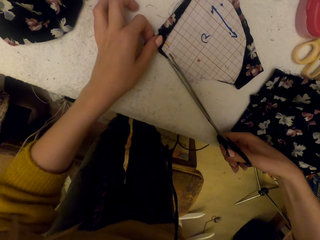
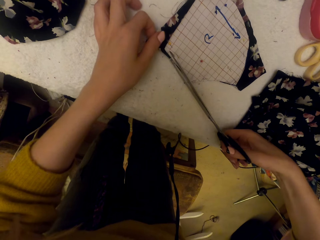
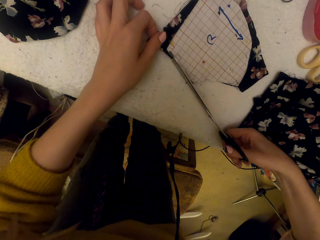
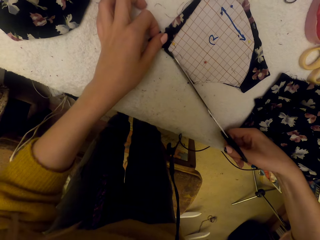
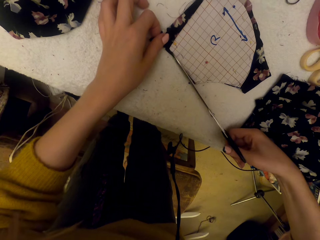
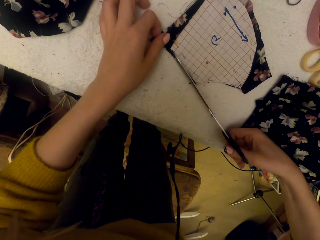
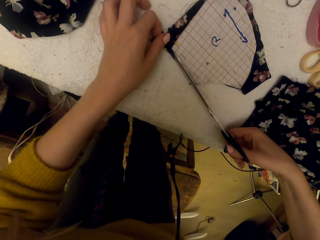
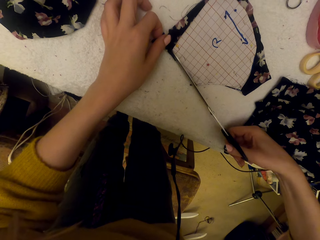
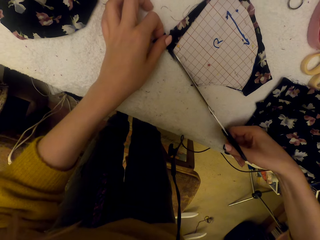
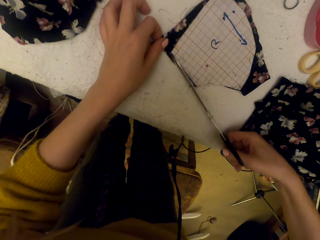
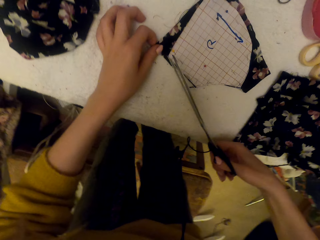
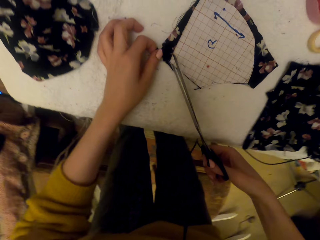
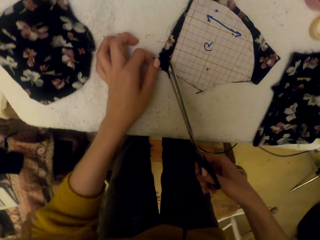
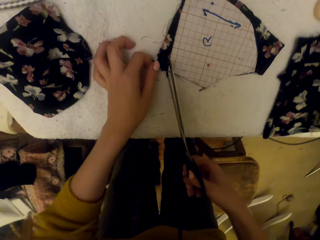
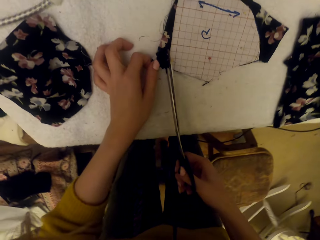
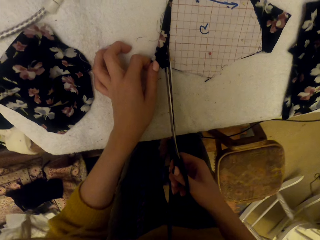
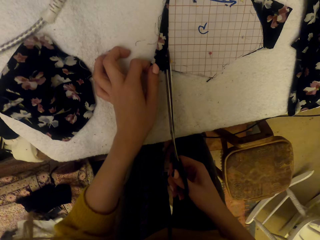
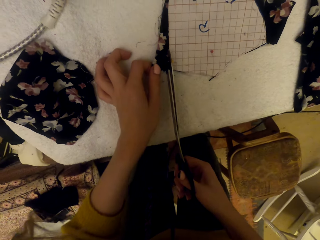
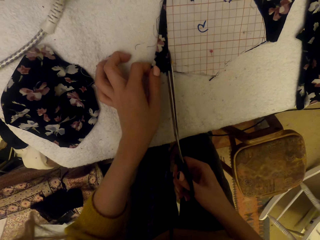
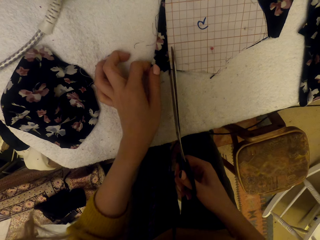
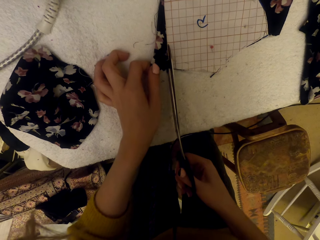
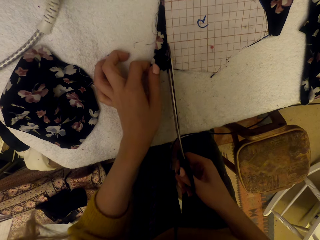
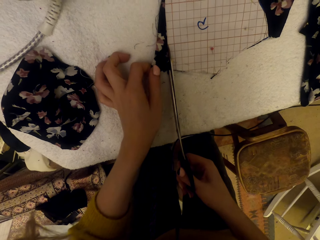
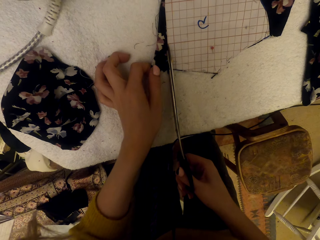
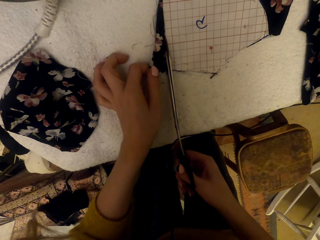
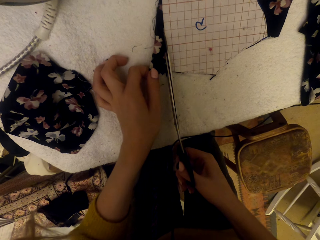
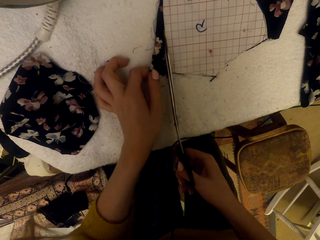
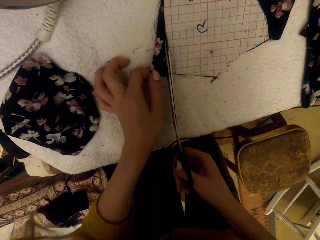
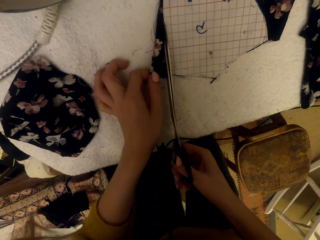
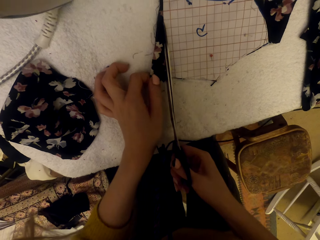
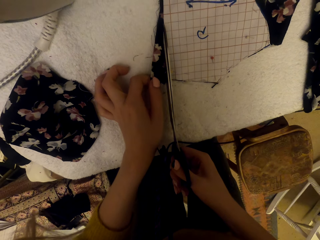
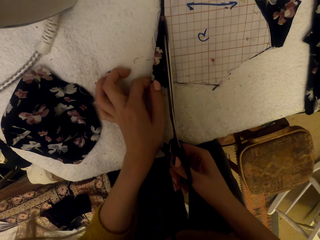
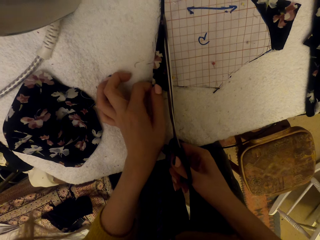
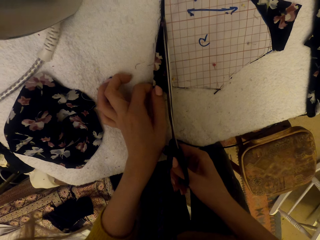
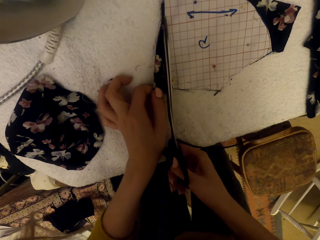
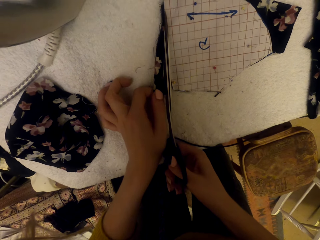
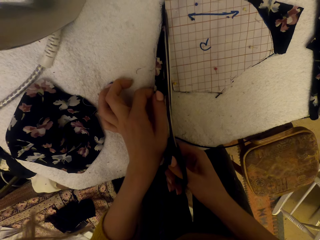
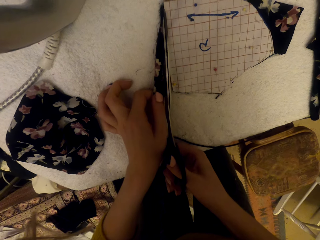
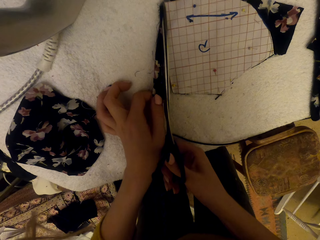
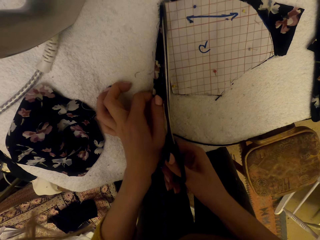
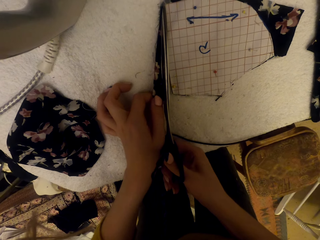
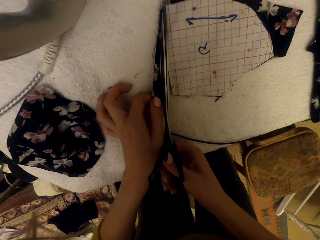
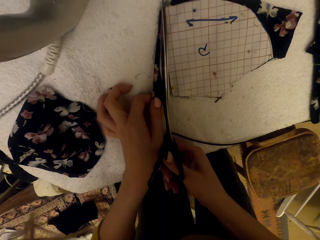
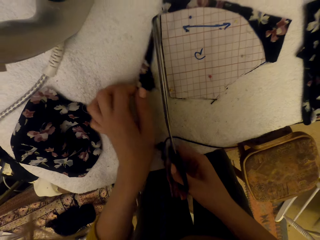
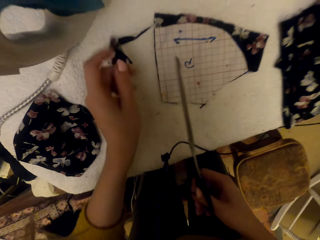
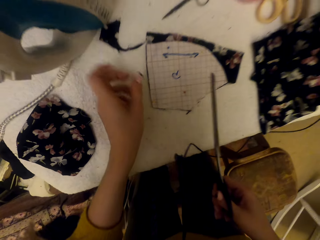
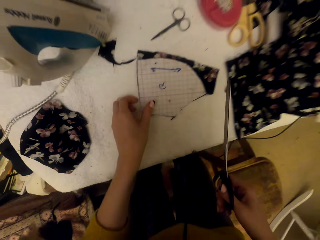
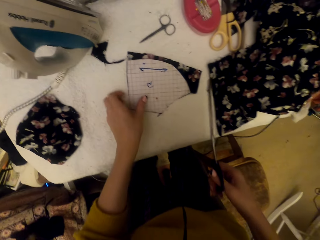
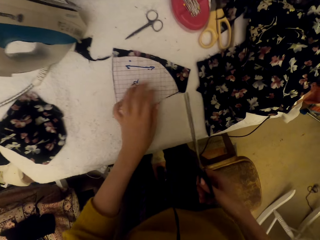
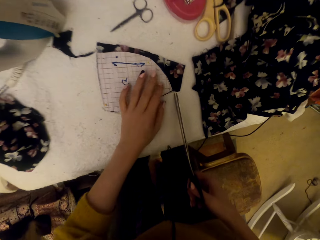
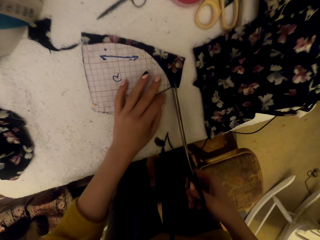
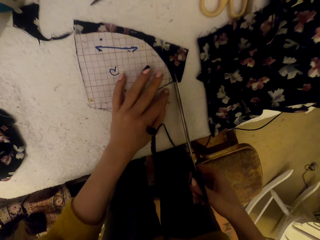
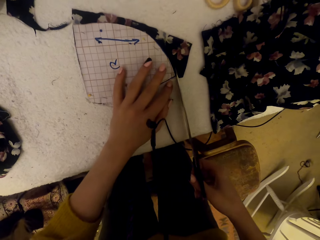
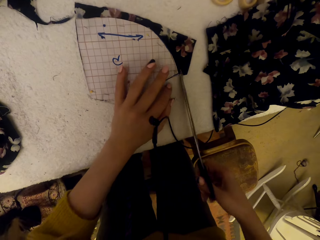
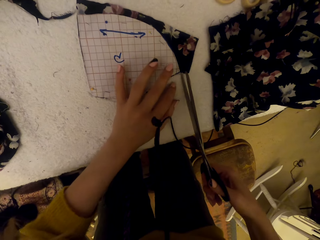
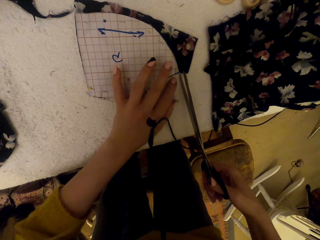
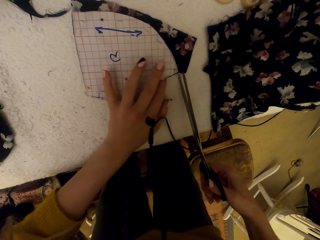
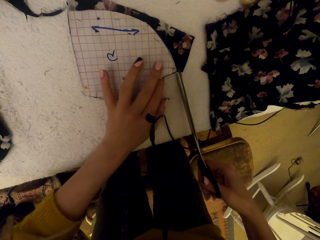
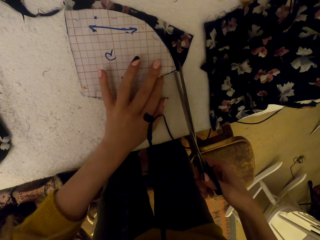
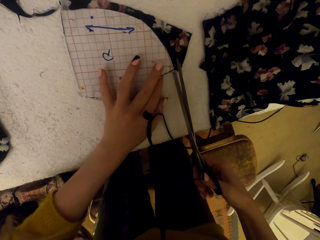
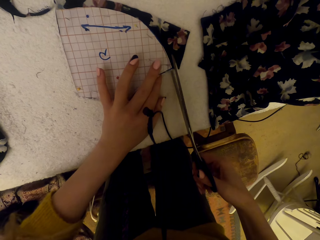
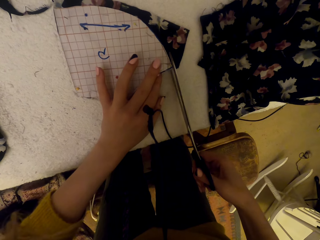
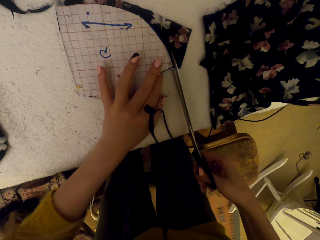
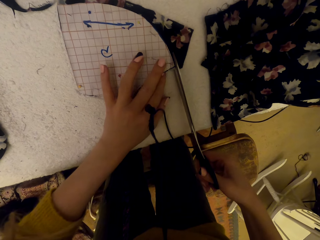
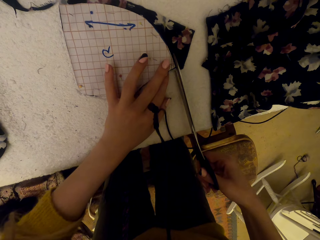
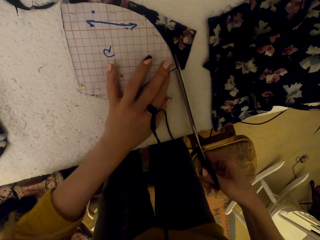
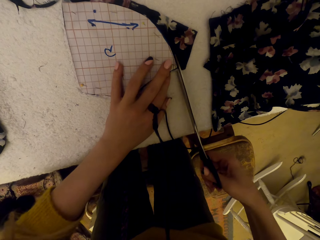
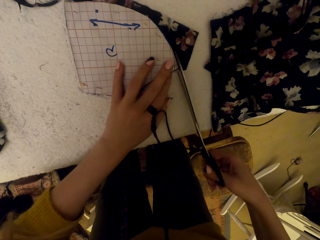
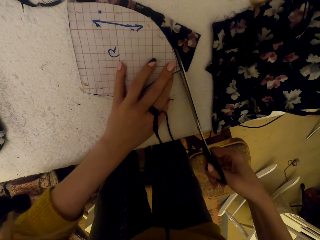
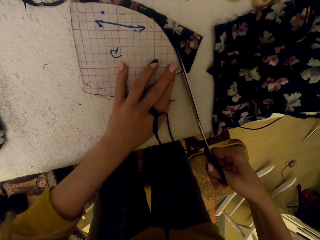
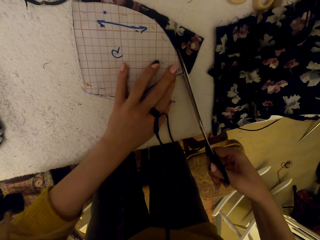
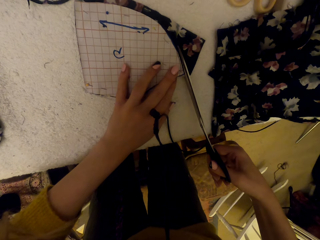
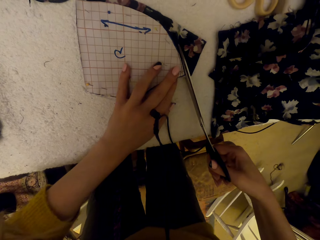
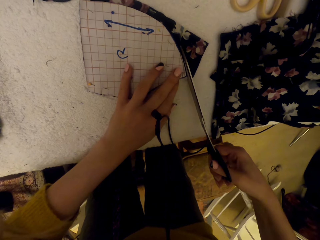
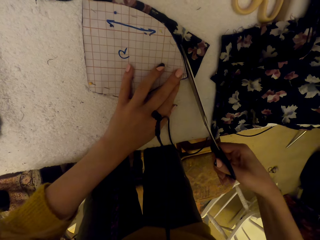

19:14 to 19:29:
The camera wearer cuts the pinned cloth material piece using the scissors. They adjust the scissors. They cut the pinned cloth material piece using the scissors. They throw the cloth material cut piece on the worktable. They cut the pinned cloth material piece using the scissors.

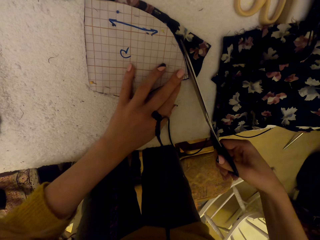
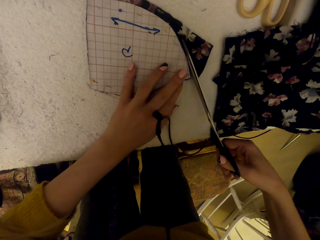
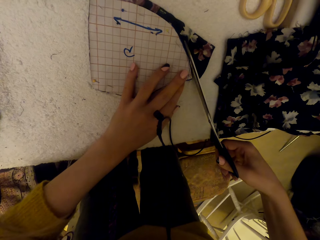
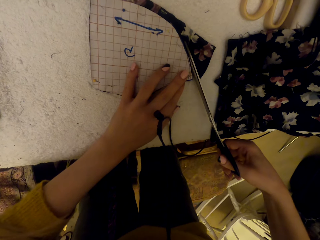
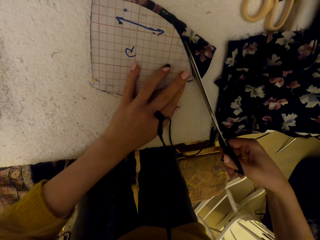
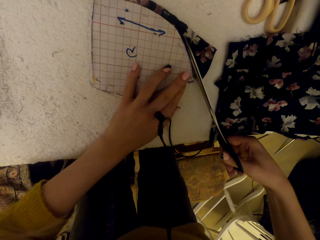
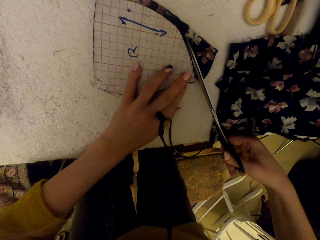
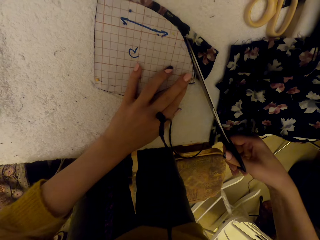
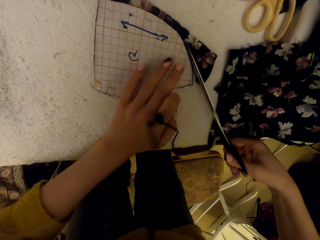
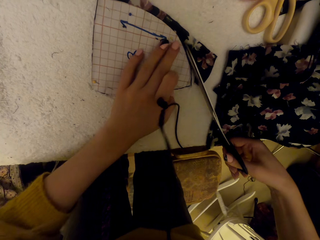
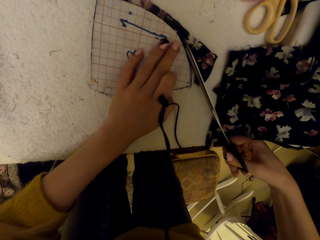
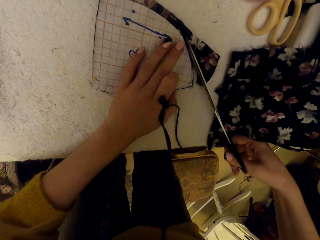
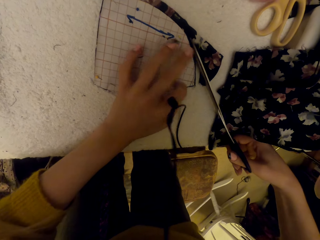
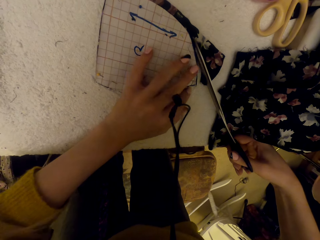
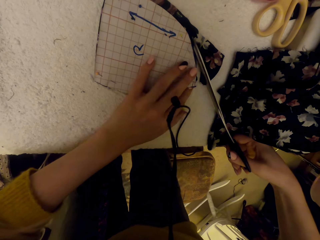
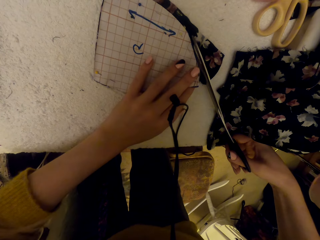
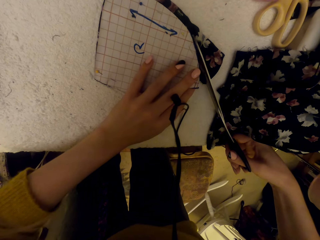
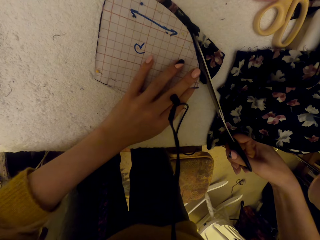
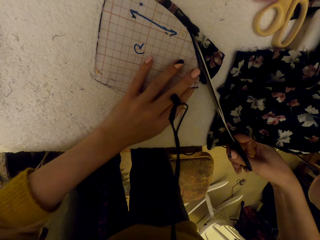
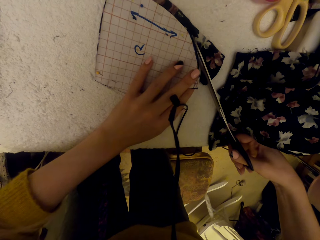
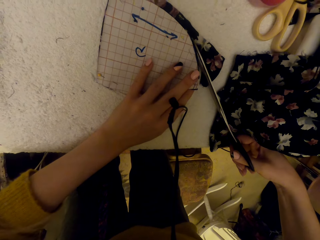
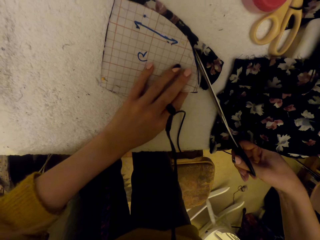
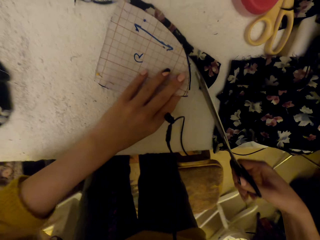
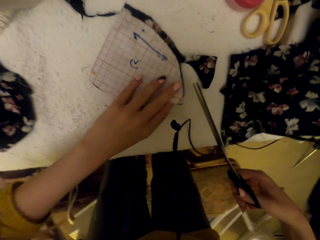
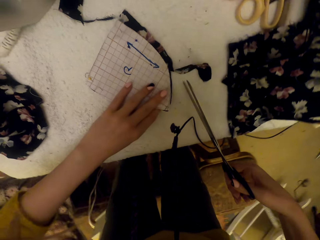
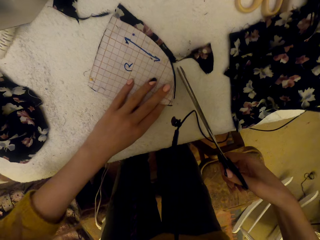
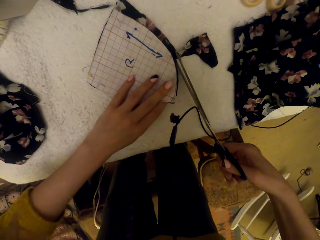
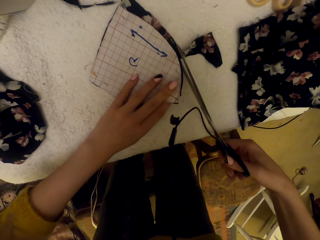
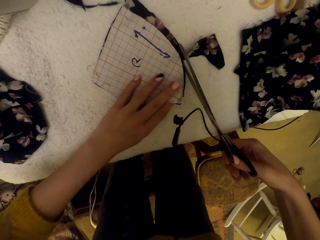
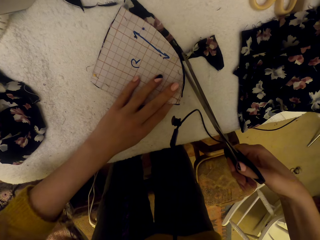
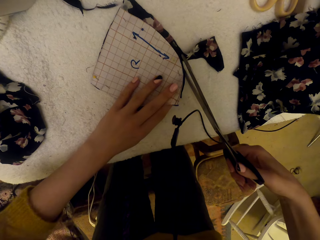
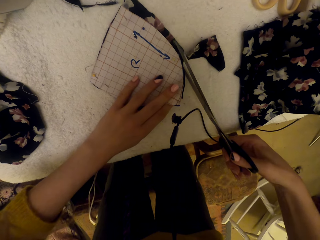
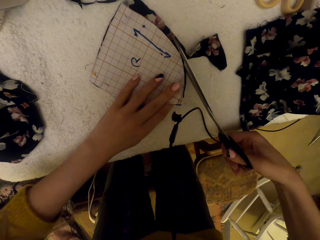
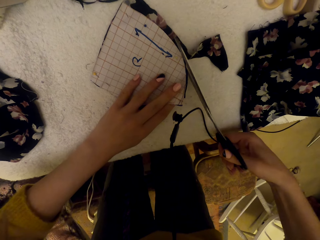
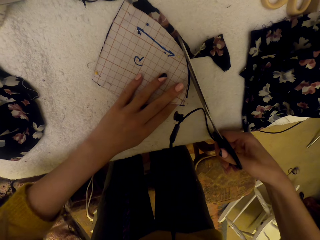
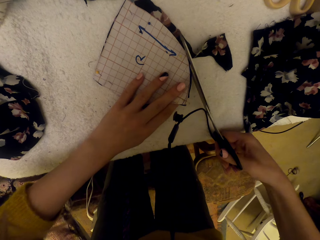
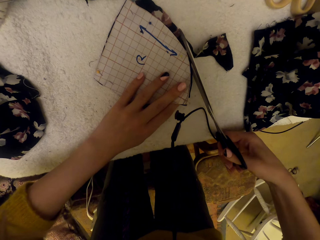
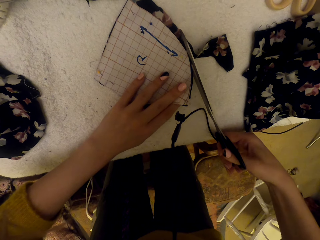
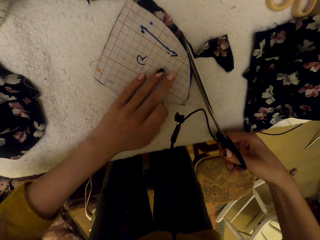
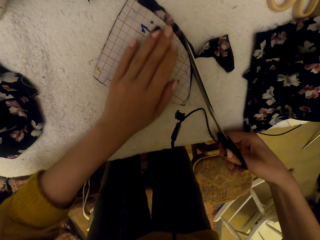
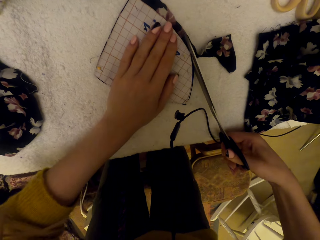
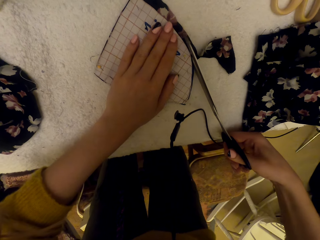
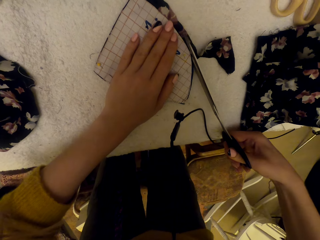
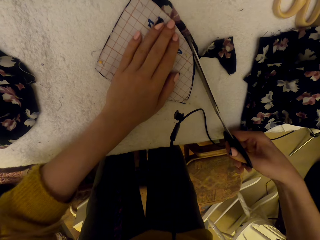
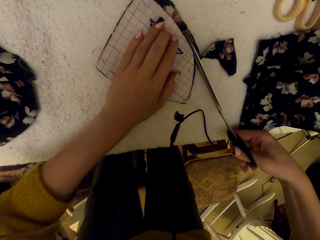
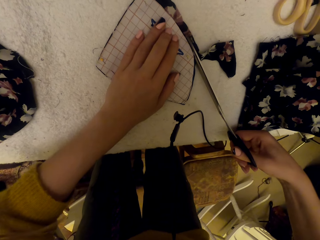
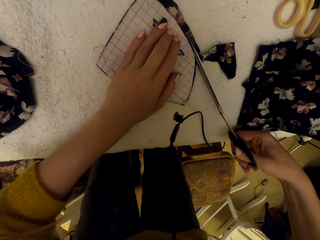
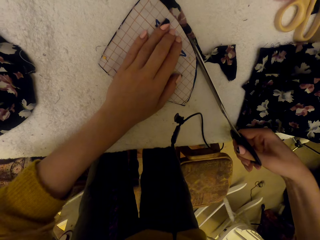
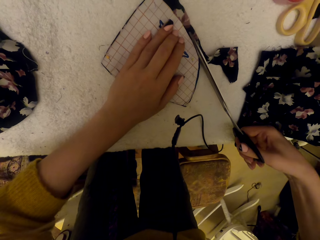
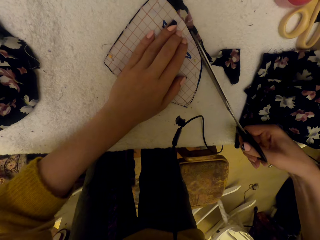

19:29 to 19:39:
The camera wearer adjusts the pinned material piece. They cut the pinned cloth material piece using the scissors.
